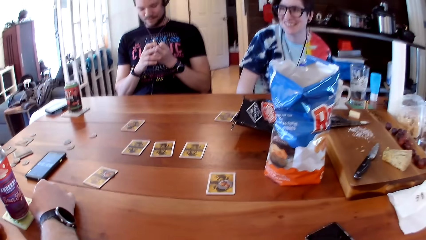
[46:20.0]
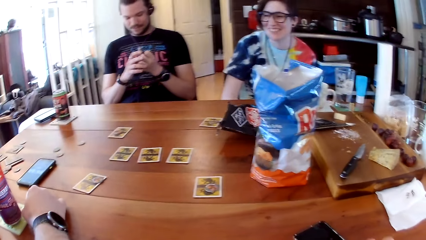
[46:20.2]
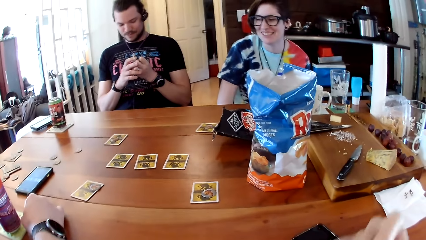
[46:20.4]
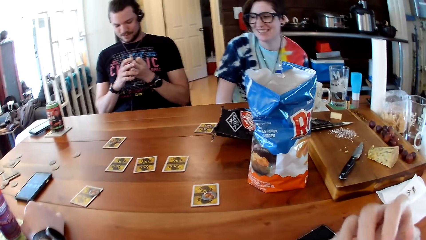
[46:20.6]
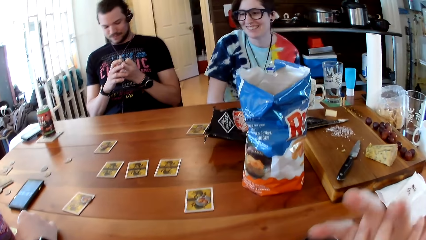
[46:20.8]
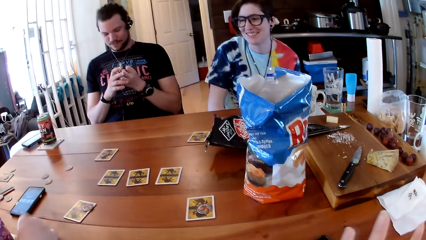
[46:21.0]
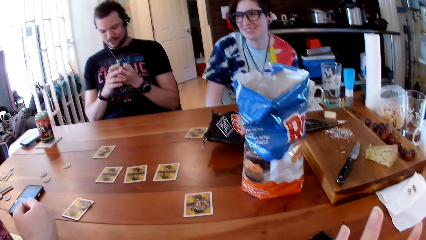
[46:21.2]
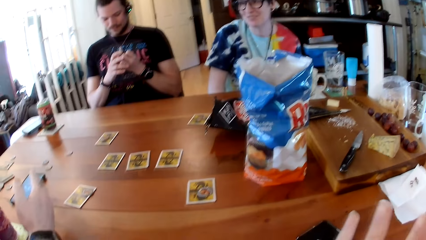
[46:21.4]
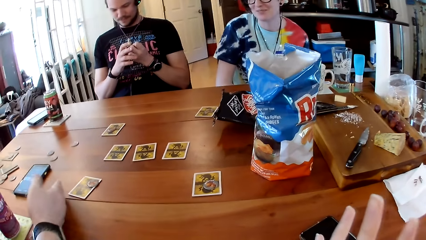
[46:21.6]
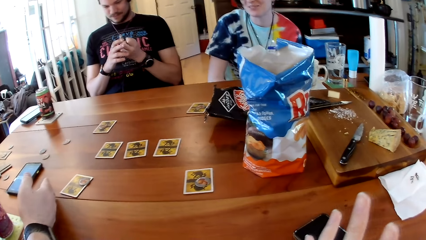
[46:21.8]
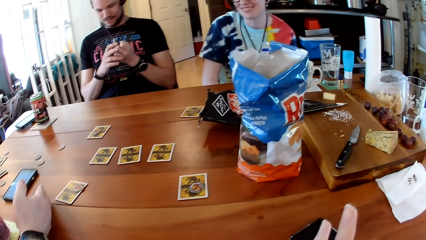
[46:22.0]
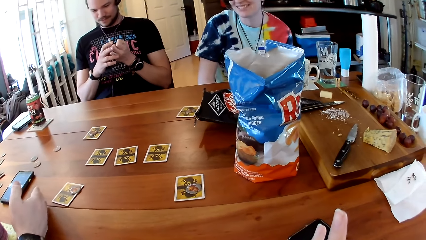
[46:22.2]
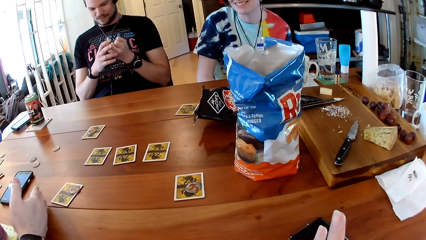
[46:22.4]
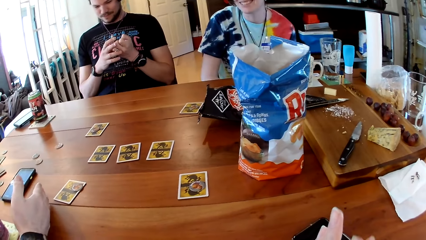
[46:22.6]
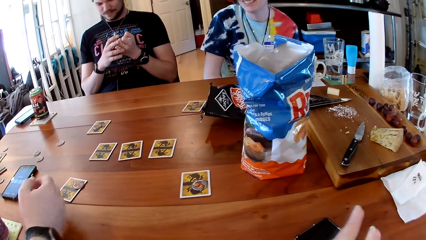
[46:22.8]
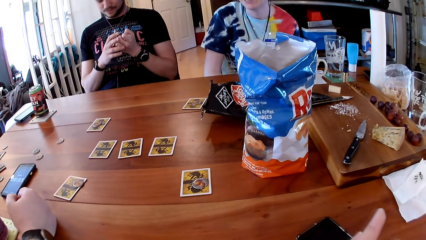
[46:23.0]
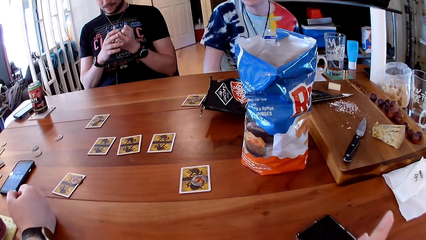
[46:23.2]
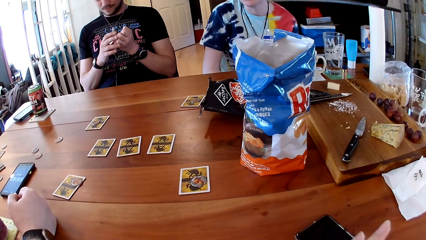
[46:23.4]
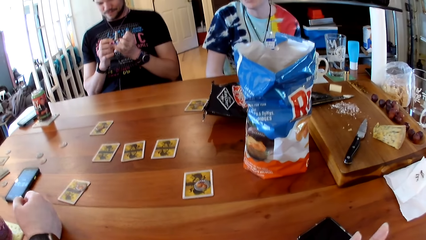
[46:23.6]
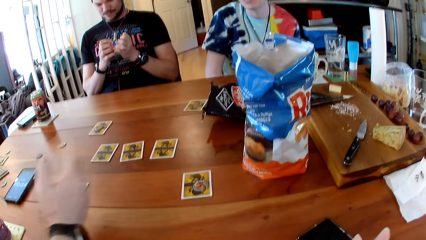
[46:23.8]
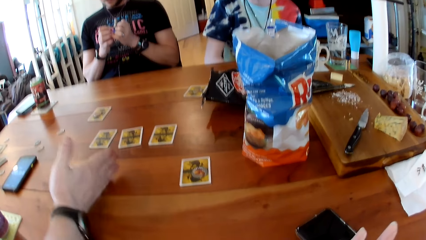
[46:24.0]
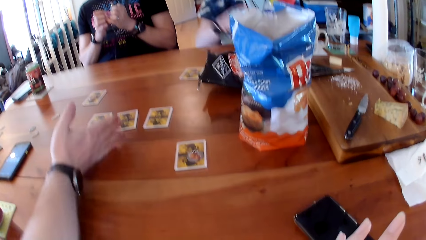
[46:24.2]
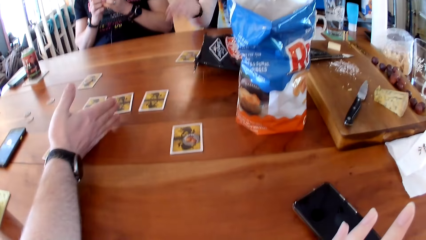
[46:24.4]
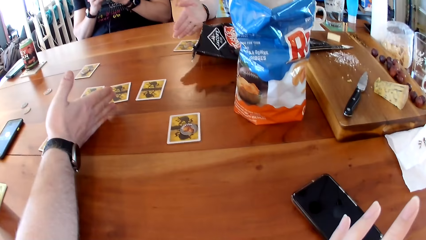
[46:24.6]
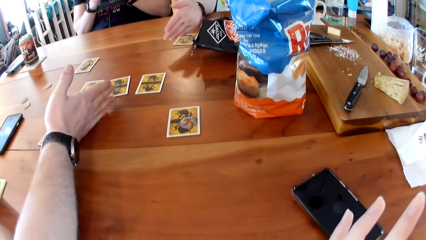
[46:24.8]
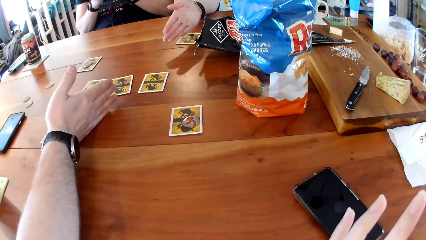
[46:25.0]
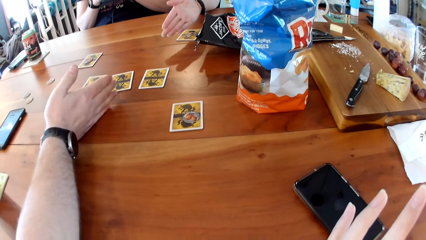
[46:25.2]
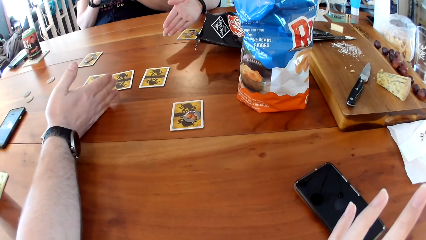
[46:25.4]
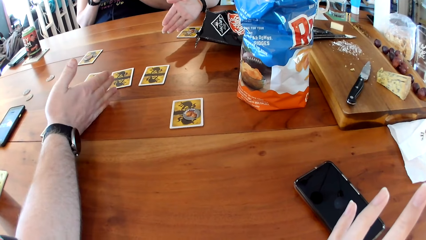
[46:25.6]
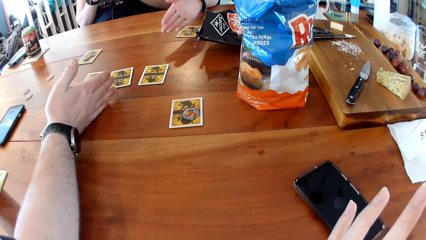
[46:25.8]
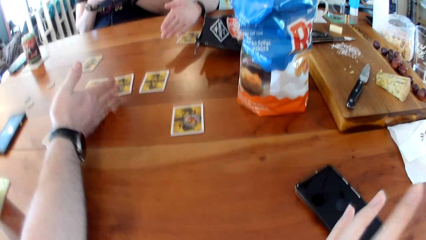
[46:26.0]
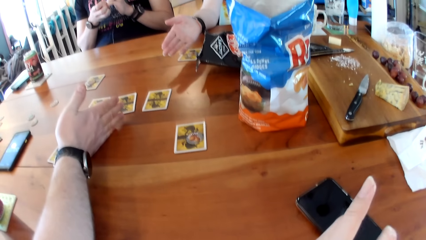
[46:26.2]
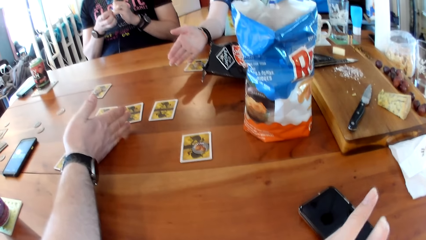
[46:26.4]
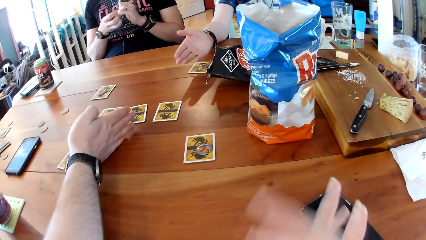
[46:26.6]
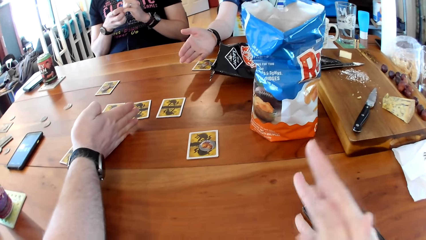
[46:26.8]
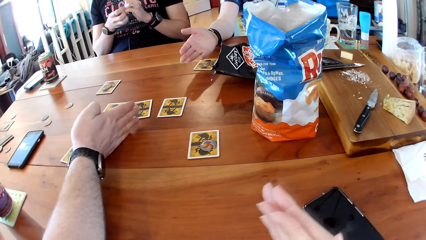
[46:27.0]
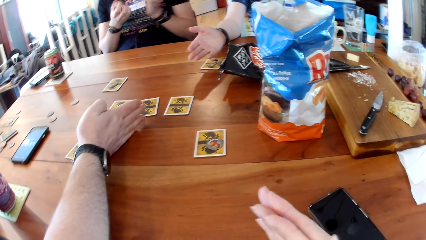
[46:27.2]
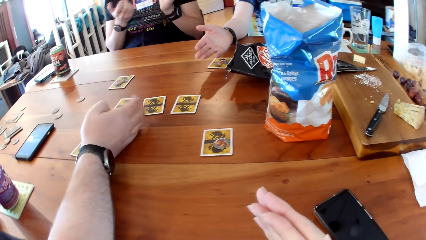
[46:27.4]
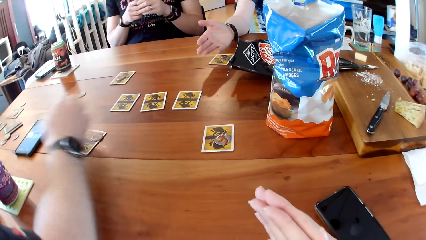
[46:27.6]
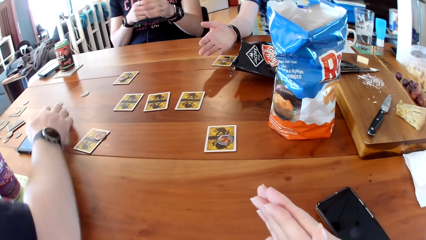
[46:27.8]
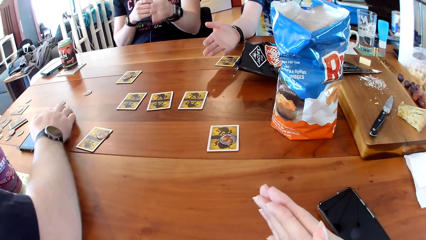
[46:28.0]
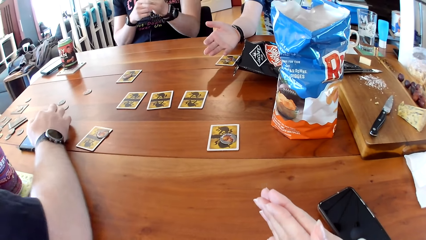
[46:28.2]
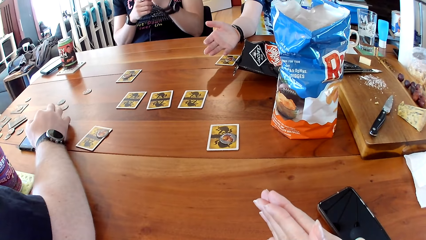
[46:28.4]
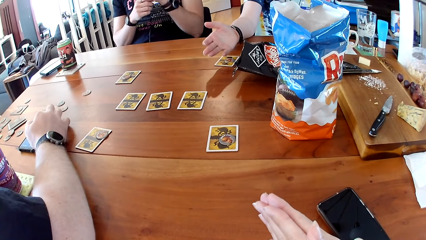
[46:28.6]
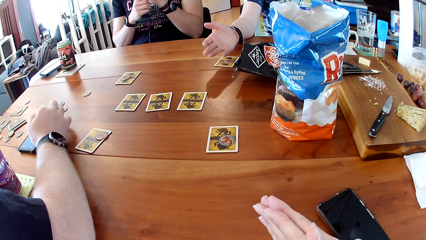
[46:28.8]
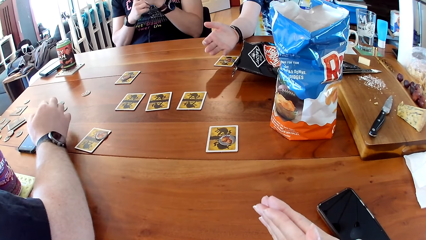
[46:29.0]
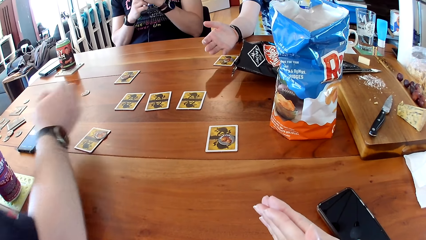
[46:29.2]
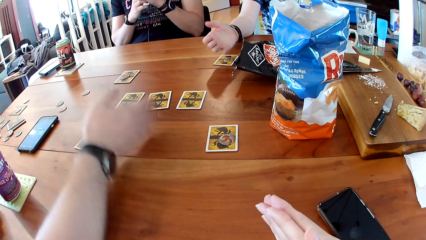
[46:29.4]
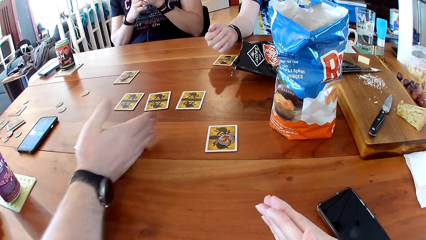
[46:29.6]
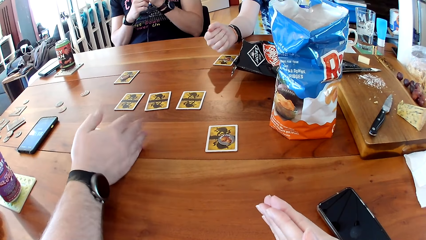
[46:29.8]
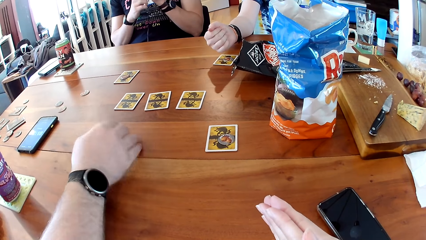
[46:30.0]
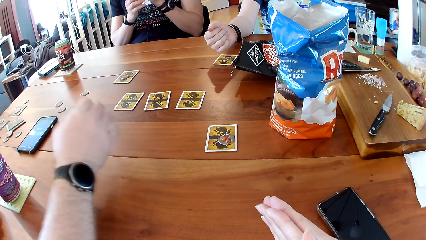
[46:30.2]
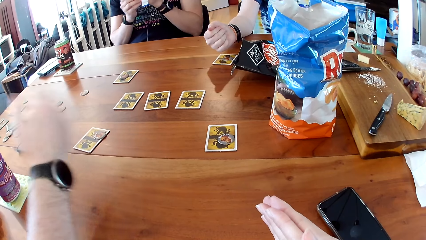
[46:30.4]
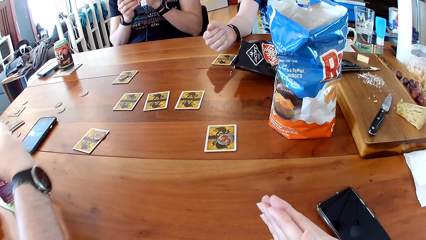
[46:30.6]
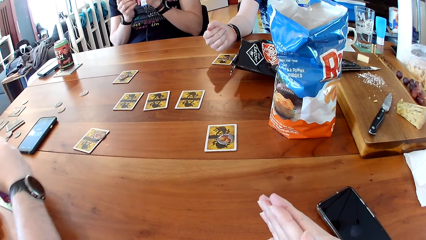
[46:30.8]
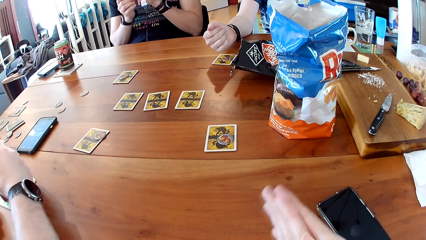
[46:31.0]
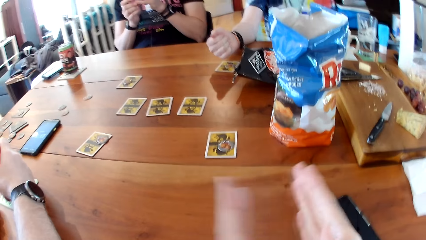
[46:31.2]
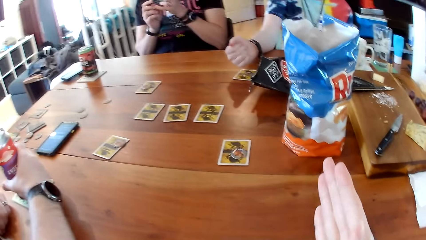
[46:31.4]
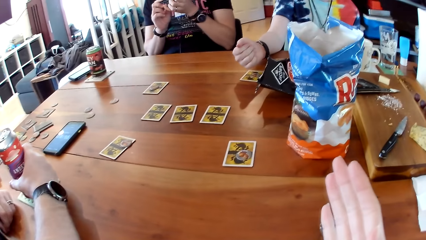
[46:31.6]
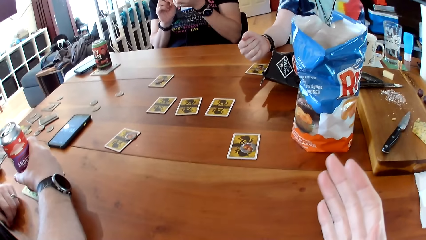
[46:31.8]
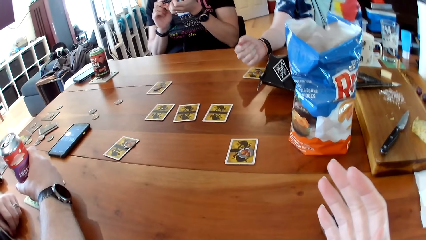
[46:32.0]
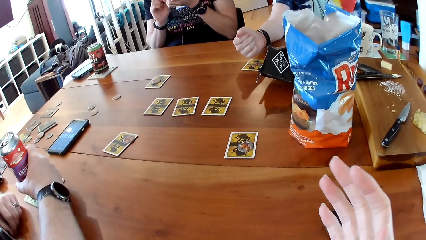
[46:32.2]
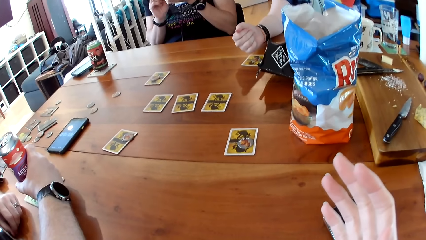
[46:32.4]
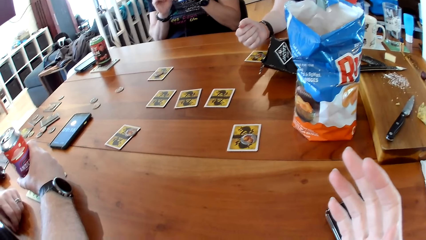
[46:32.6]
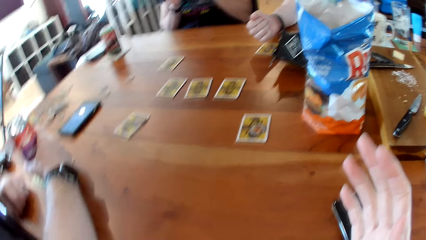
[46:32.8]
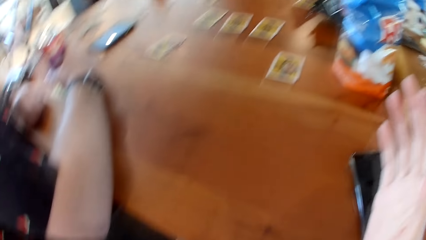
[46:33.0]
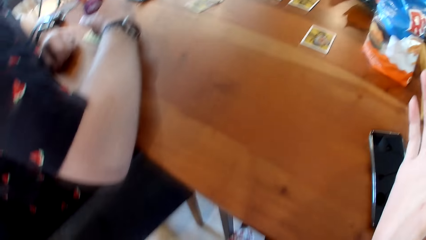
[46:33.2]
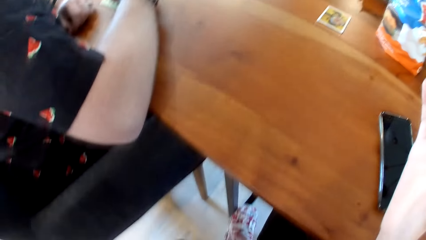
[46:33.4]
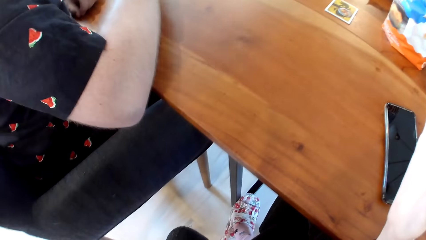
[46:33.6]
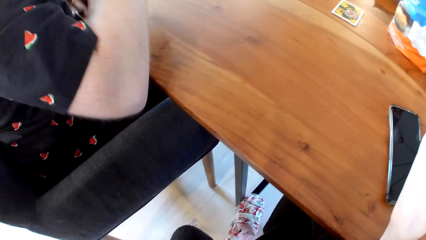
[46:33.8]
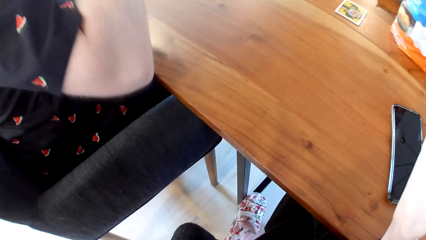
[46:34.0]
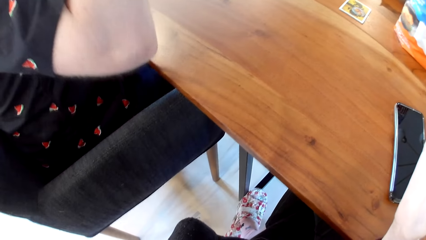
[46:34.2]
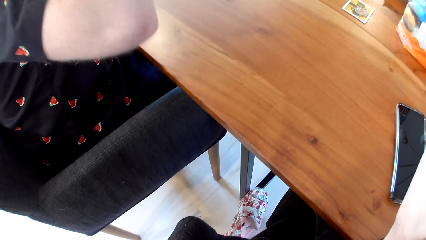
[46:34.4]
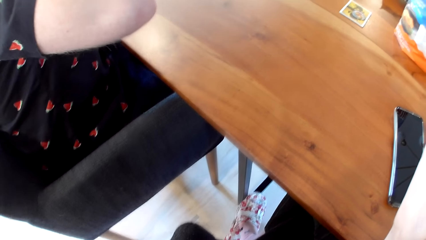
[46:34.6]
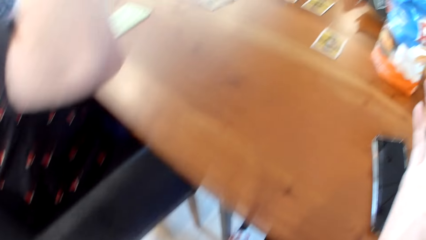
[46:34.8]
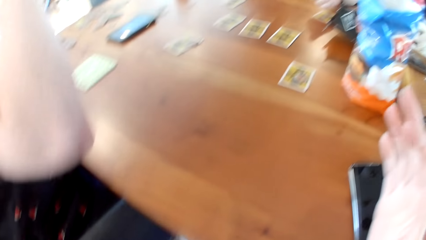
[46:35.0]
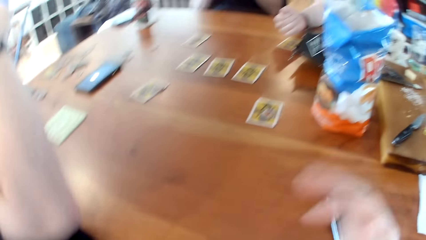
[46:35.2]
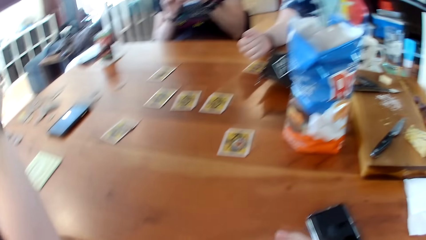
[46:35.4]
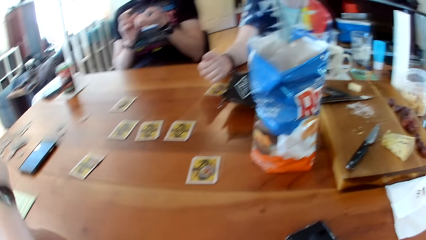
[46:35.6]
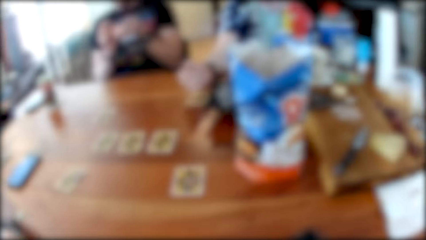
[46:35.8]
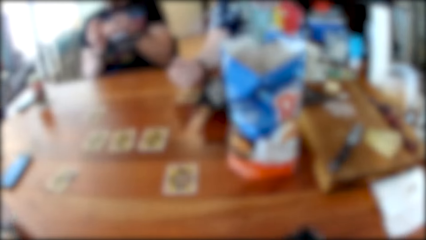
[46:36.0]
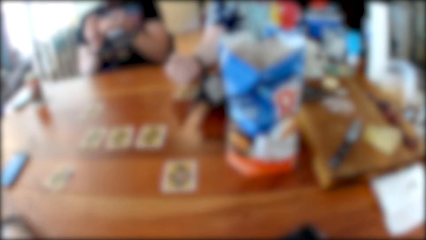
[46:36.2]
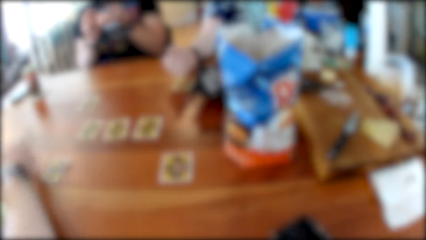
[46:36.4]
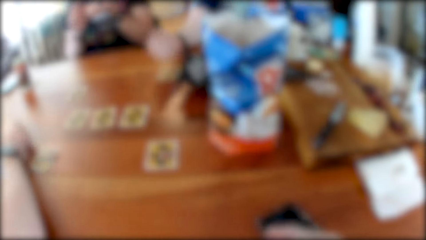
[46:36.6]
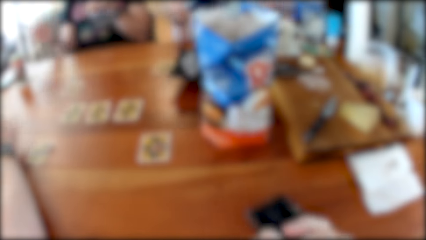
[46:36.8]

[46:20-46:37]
The camera wearer moves hands. A man interacts with another man, a woman, and the camera wearer. The first man places his right hand on the table. The woman places her right hand on the table. The first man operates a phone on the table with his right hand. The camera wearer puts hands together. The first man places his right hand on the table. He holds a can of juice with his right hand on the table. The camera wearer moves hands apart and looks down. The first man drinks from the can of juice with his right hand. The camera wearer looks on the table and moves a hand down. The first man places his right hand on the table.
